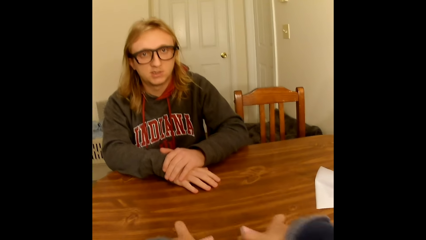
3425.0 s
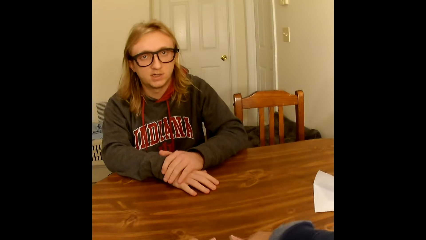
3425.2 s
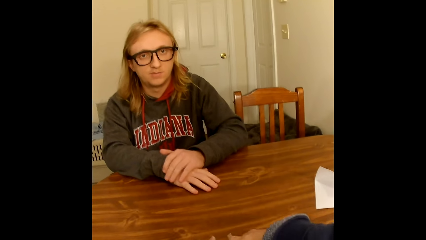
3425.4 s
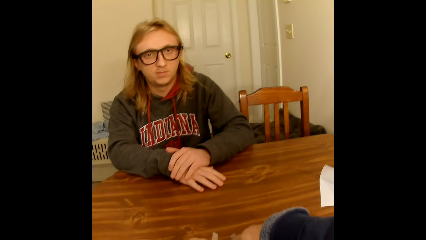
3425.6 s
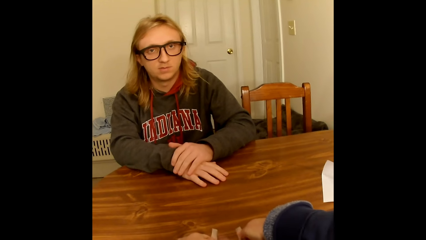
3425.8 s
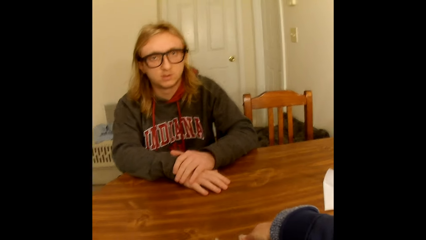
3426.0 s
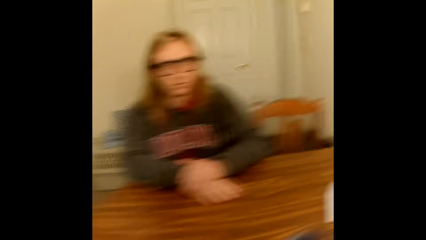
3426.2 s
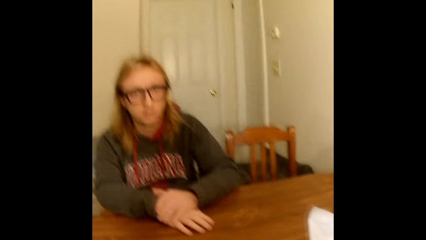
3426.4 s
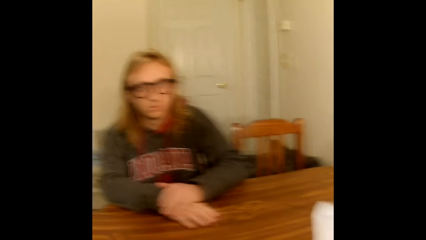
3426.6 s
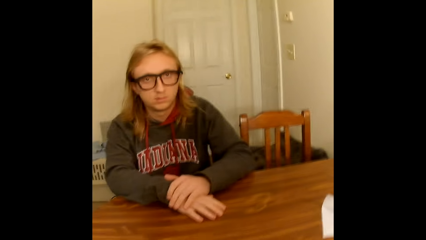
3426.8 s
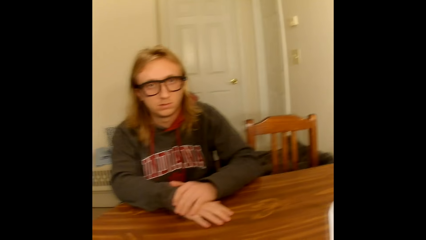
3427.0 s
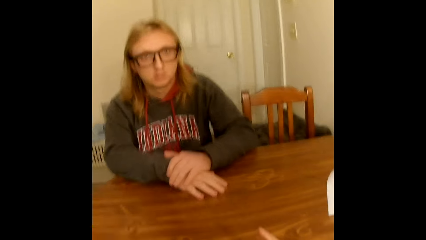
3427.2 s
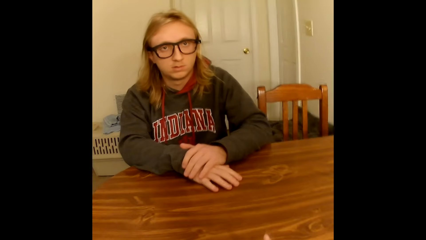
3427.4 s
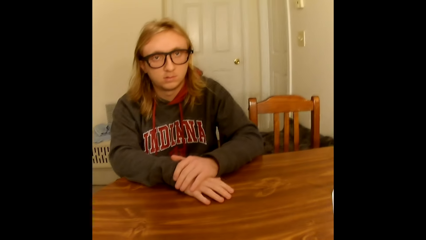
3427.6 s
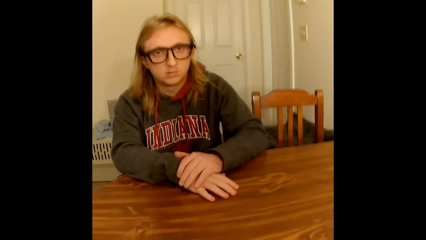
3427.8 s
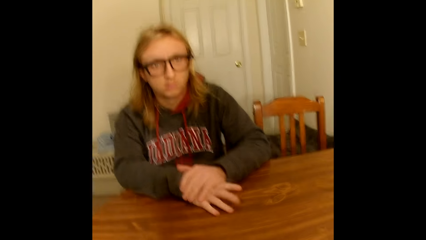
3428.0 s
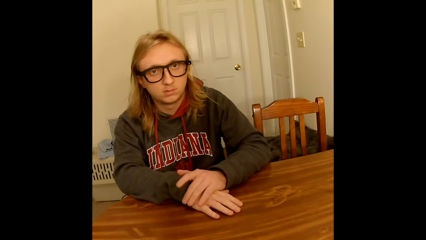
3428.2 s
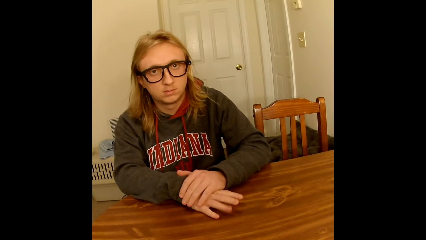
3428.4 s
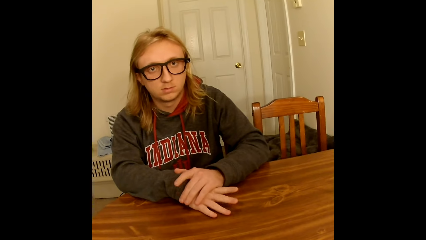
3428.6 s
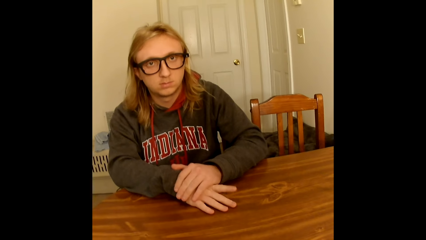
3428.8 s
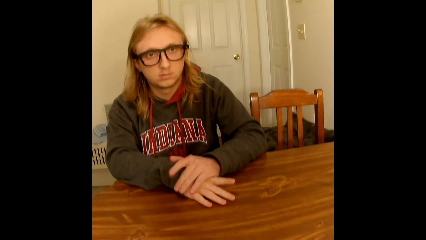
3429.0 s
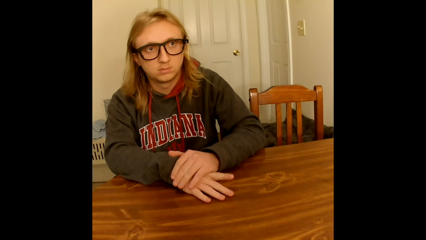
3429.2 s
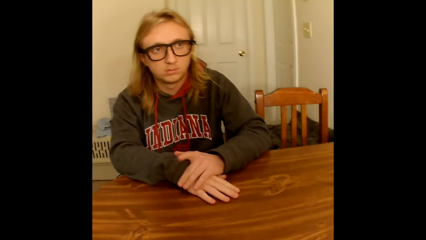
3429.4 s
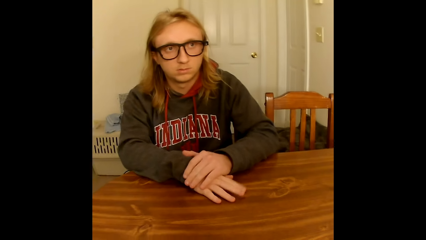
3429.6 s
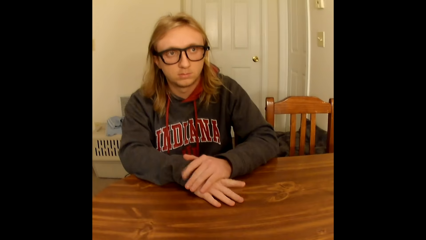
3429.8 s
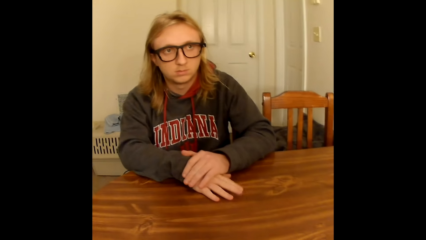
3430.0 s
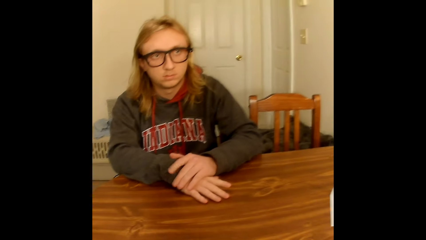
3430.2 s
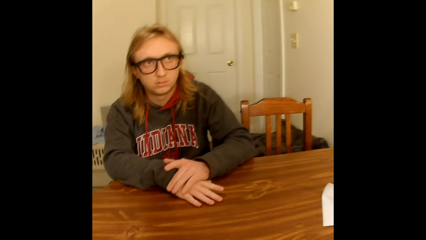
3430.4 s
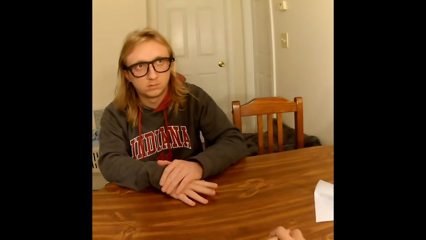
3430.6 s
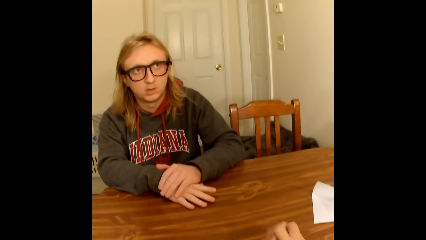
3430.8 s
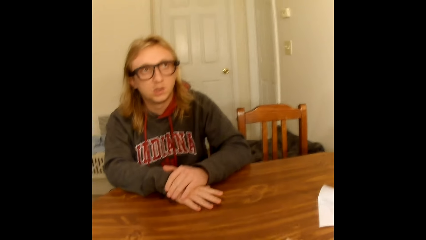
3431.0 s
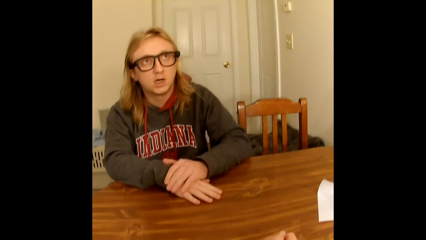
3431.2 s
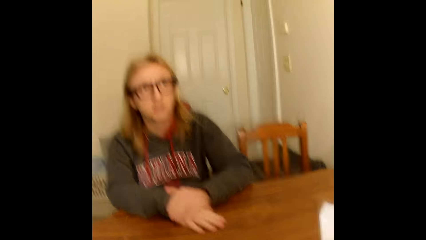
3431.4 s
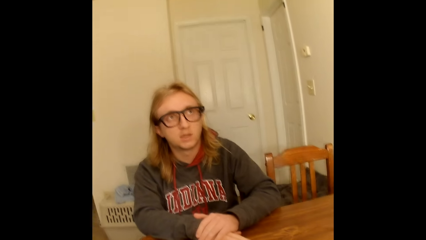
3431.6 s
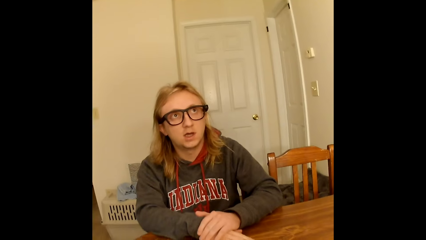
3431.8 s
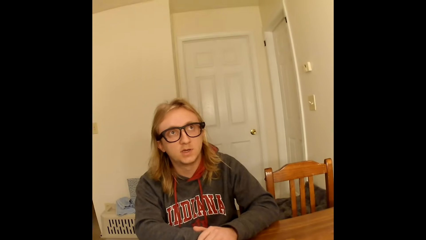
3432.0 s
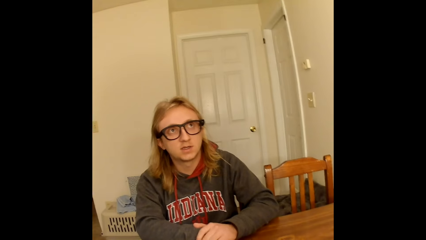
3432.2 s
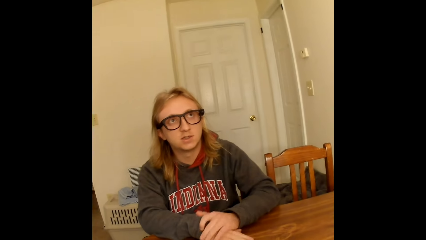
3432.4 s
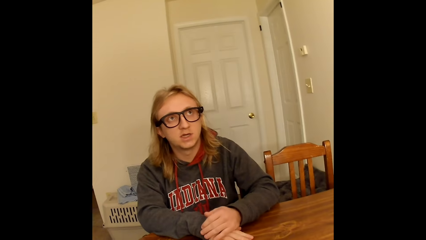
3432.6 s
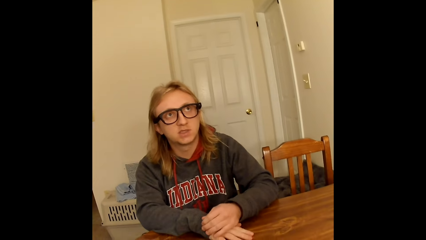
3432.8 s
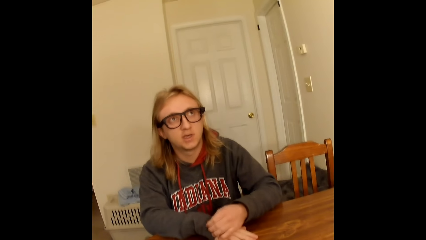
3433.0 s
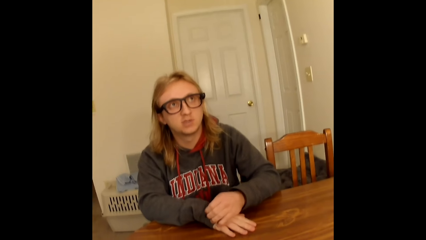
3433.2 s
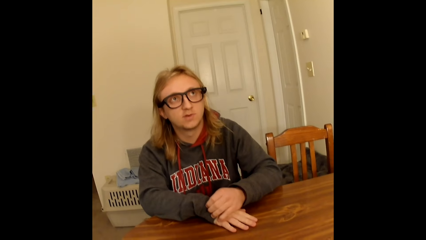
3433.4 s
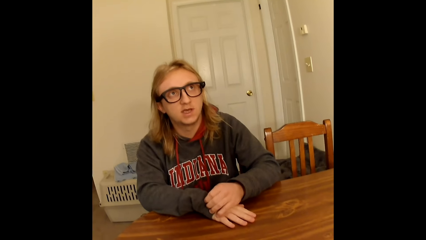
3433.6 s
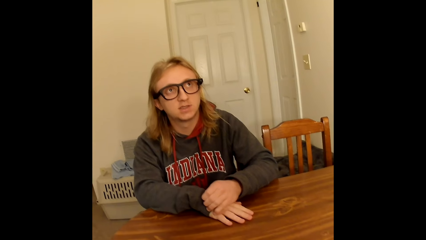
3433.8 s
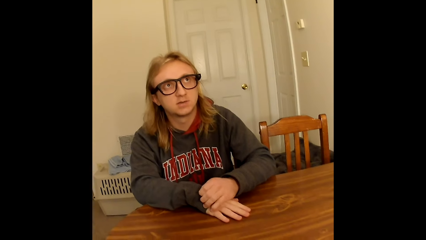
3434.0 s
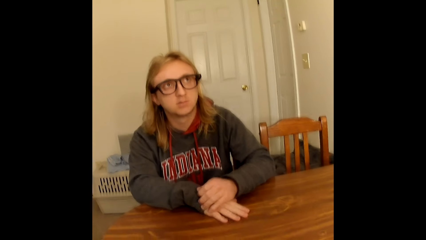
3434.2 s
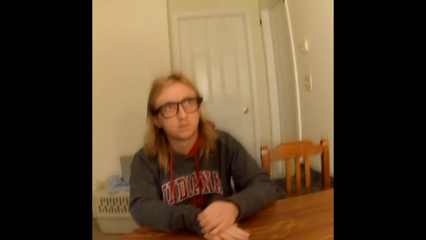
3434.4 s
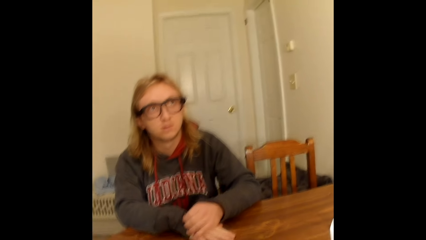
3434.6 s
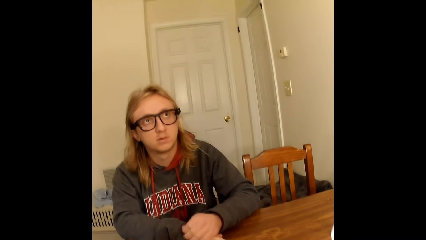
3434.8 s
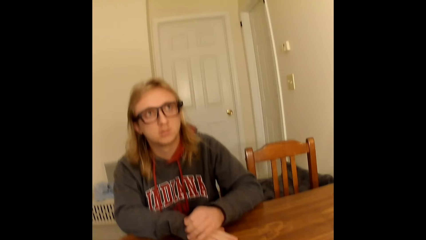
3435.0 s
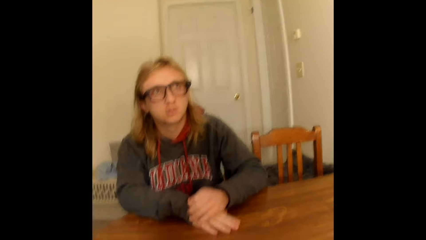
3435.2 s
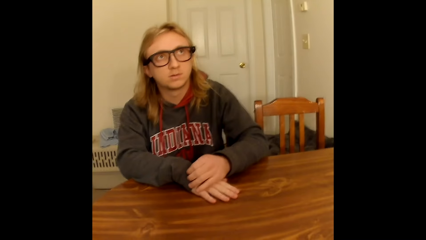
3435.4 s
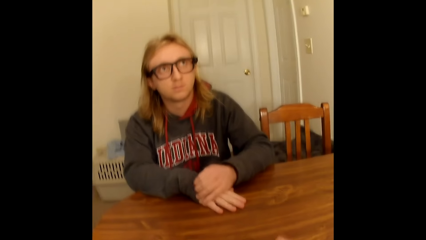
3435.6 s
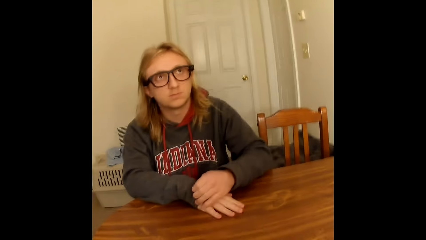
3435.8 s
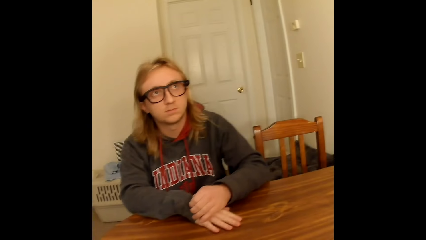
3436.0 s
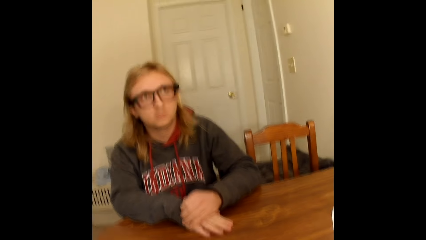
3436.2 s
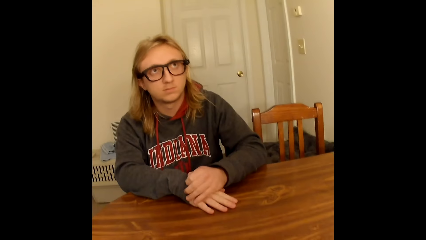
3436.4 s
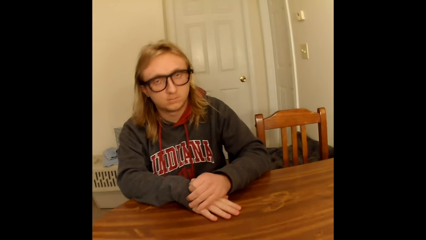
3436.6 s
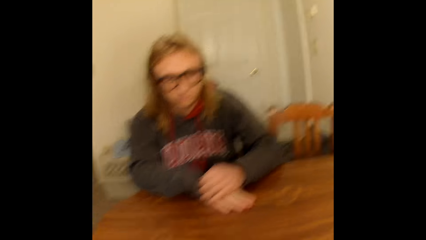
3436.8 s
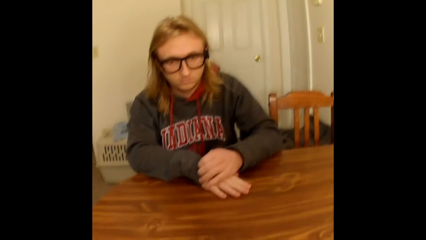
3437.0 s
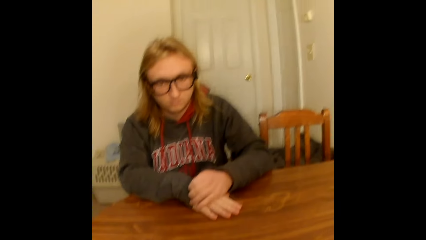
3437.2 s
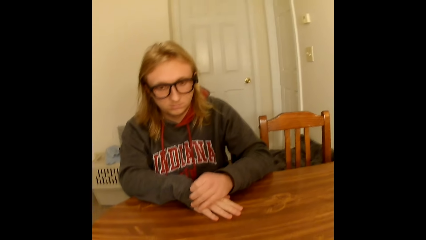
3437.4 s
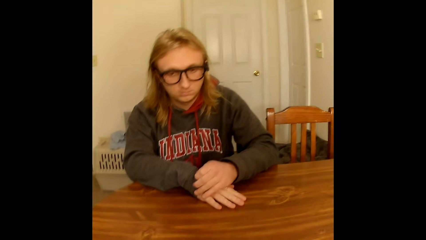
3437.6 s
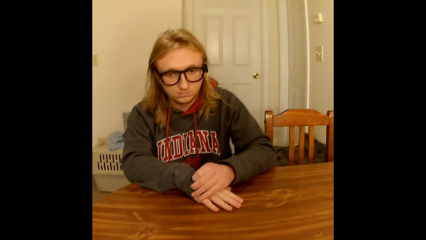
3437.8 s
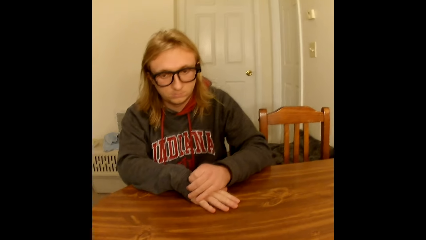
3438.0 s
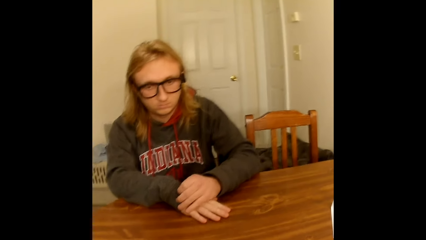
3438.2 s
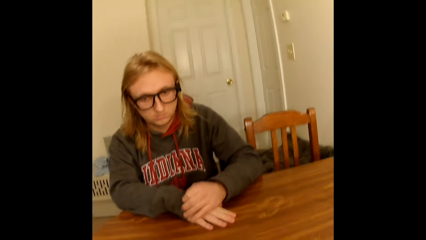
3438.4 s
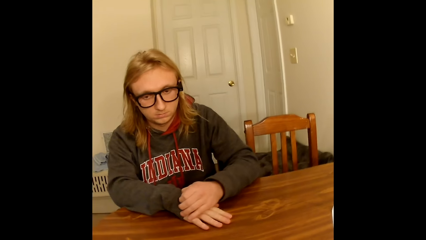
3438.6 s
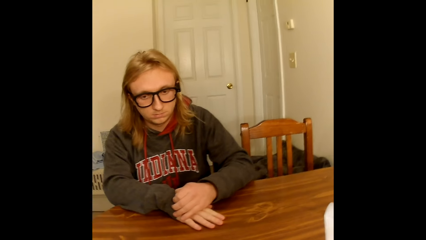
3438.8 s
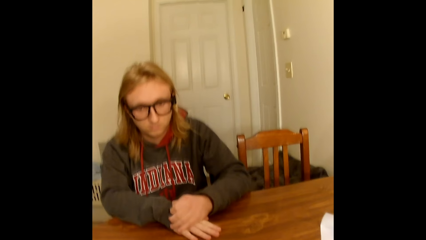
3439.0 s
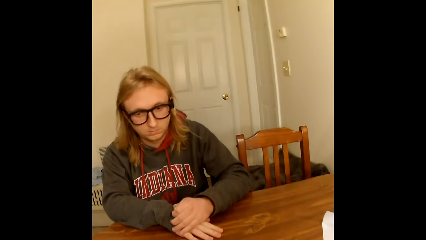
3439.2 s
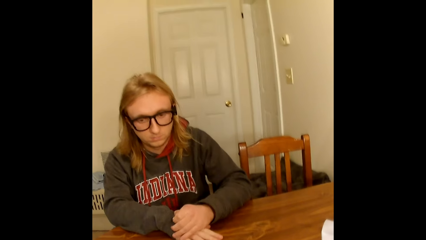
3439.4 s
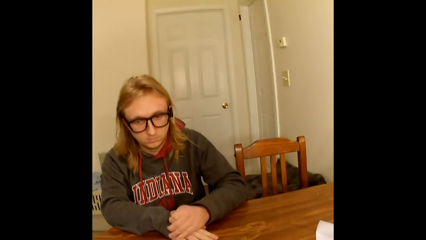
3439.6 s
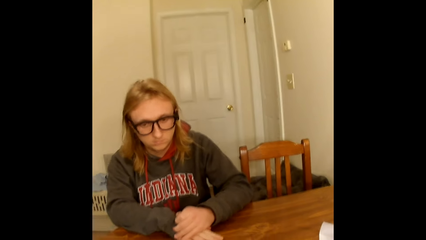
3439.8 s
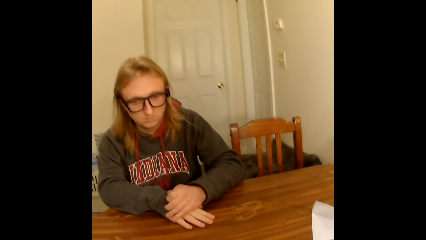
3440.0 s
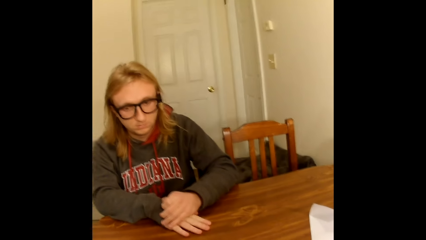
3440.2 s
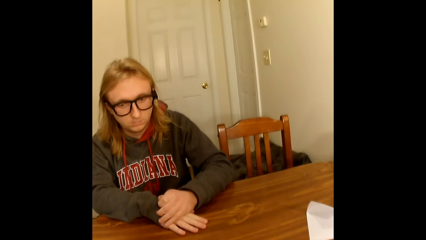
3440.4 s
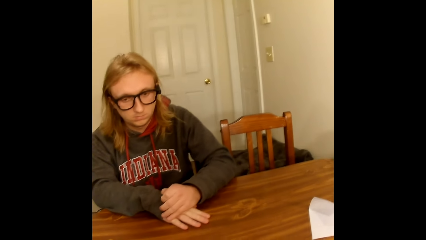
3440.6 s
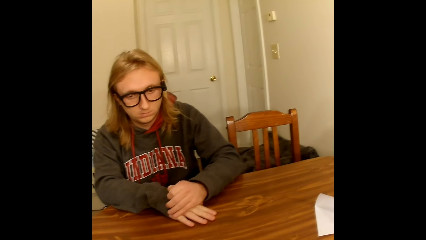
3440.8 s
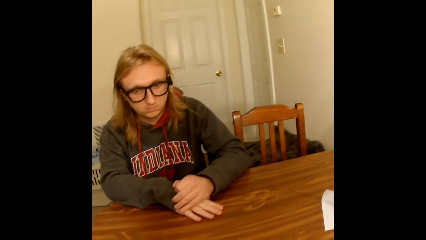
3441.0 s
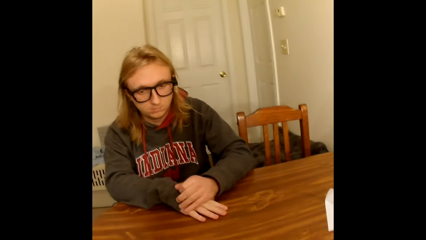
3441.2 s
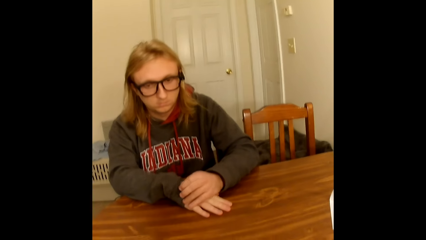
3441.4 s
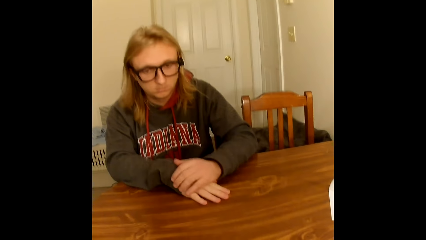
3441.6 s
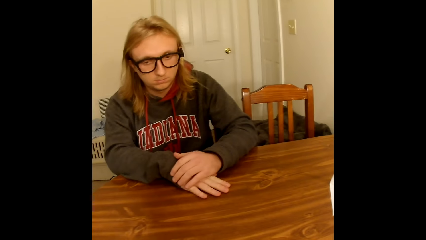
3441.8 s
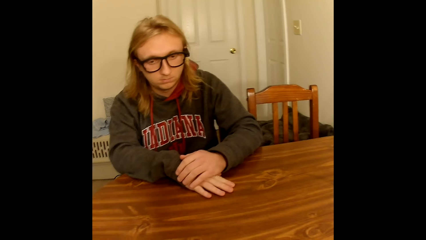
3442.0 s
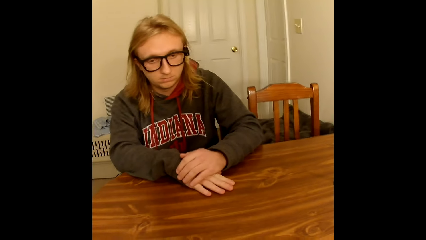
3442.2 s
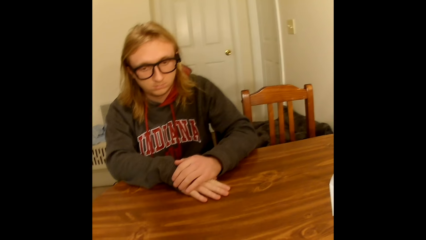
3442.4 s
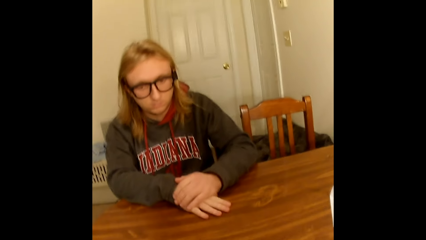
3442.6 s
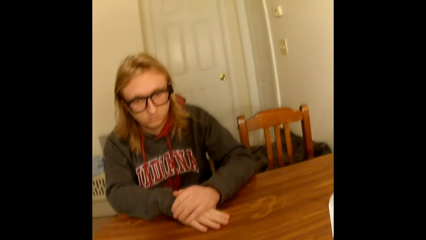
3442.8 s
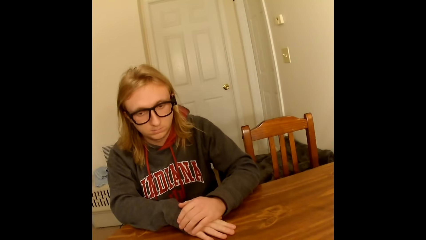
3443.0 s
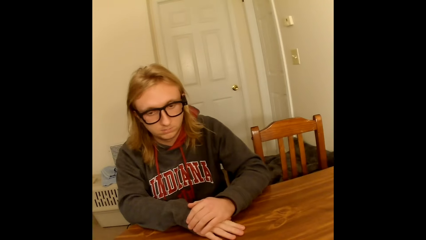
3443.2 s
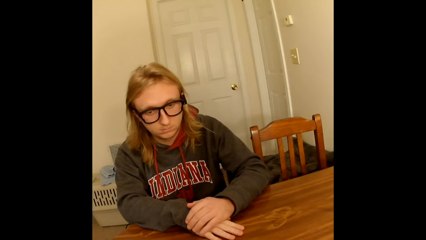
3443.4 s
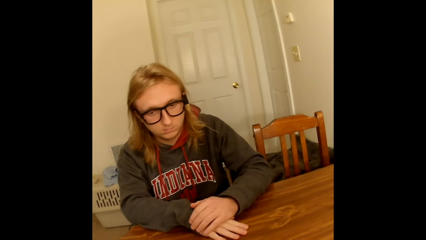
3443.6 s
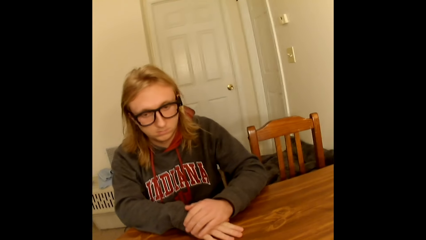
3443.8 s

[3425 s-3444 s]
The camera wearer does something. A man taps the table with his right hand. The man taps his right hand with his left hand. The man touches his right hand with his left hand on the table. The man touches the table with his right hand. The man scratches the right hand with the left hand. The camera wearer does something.
